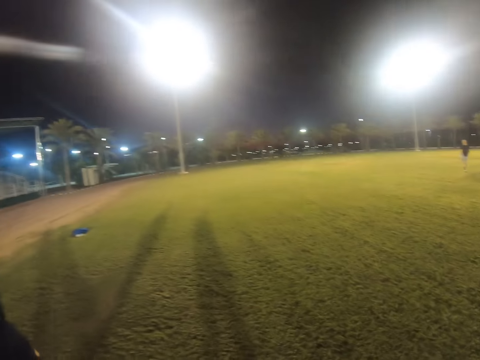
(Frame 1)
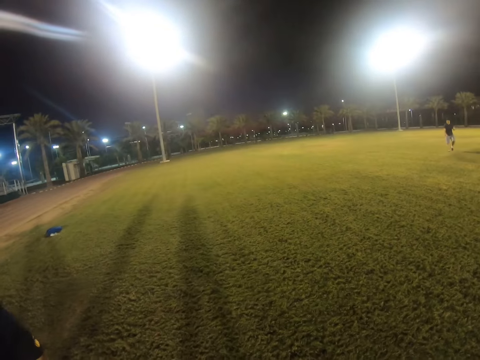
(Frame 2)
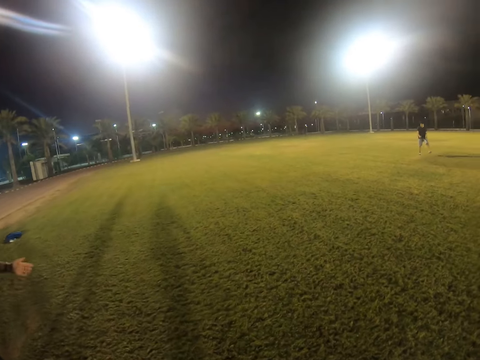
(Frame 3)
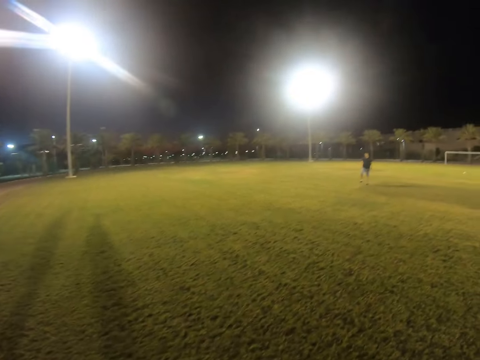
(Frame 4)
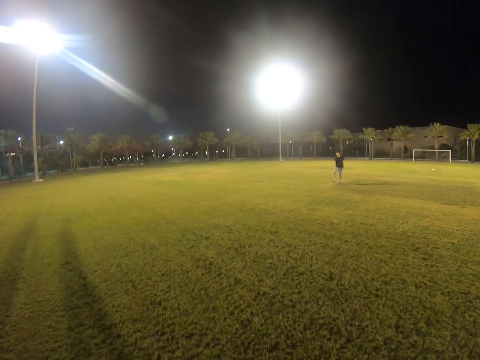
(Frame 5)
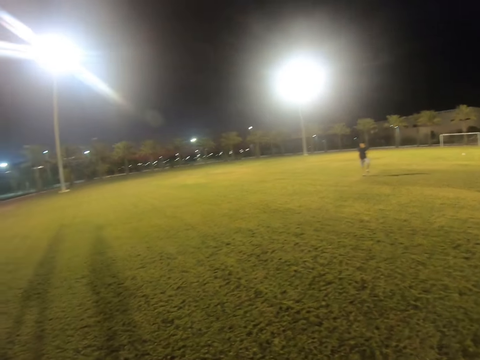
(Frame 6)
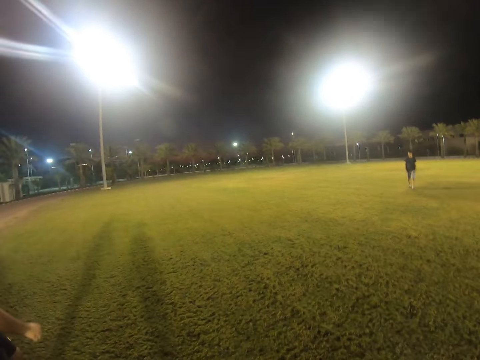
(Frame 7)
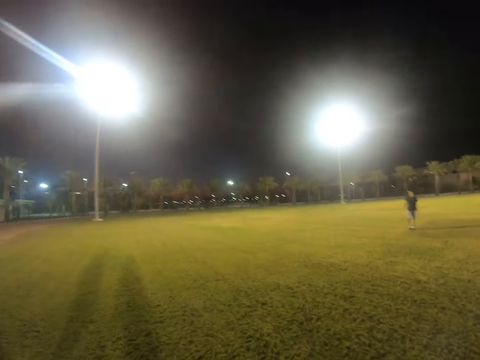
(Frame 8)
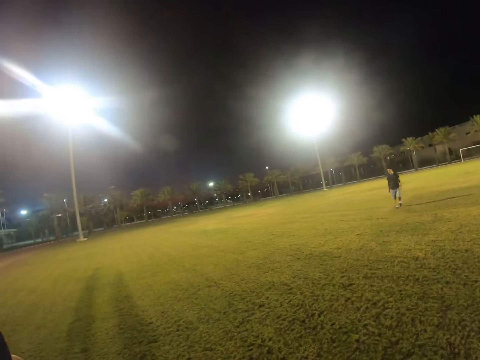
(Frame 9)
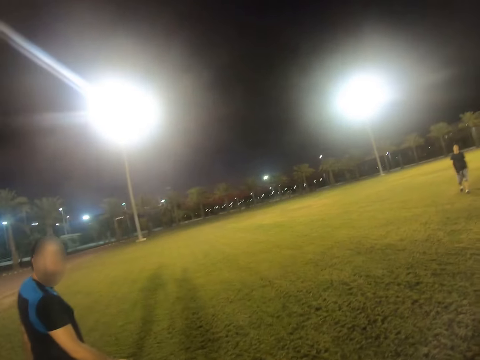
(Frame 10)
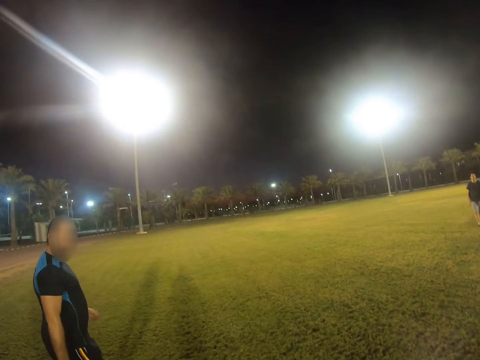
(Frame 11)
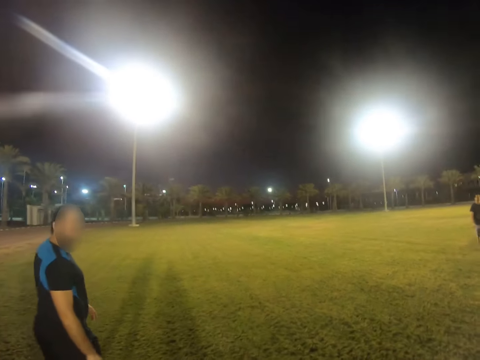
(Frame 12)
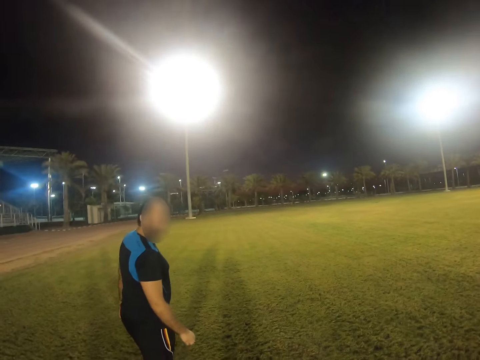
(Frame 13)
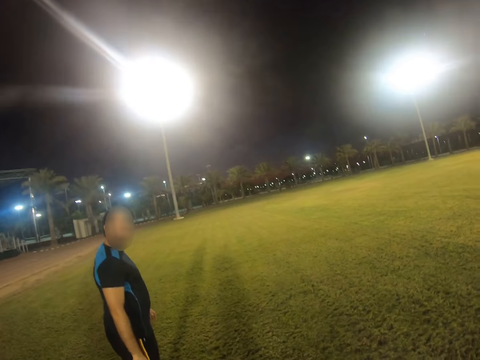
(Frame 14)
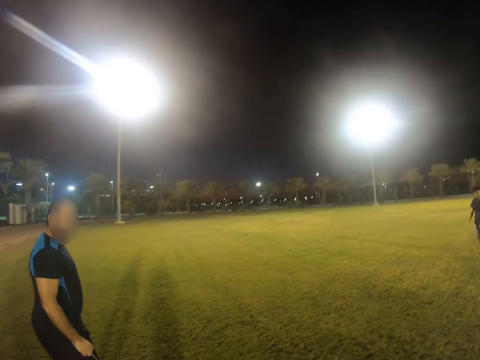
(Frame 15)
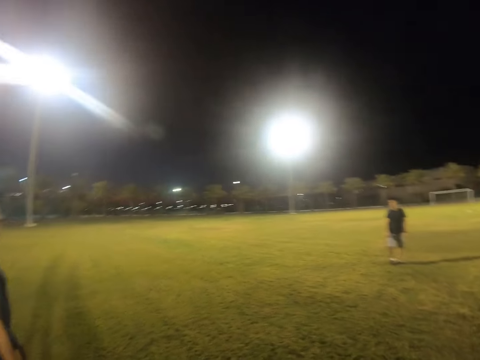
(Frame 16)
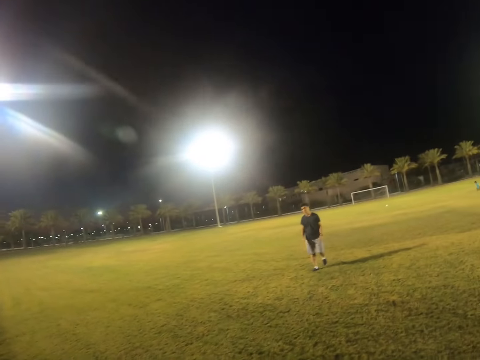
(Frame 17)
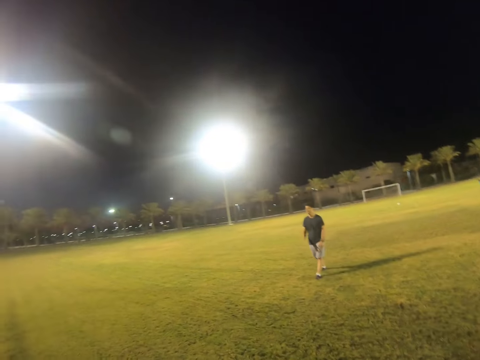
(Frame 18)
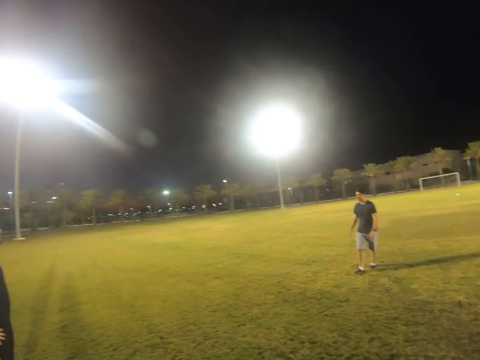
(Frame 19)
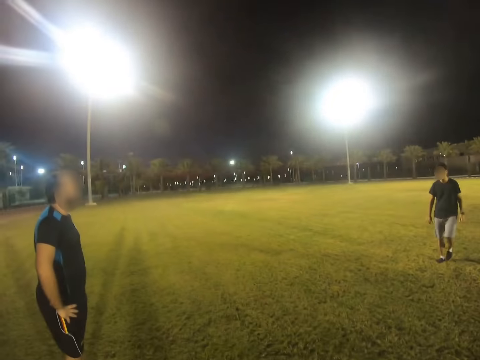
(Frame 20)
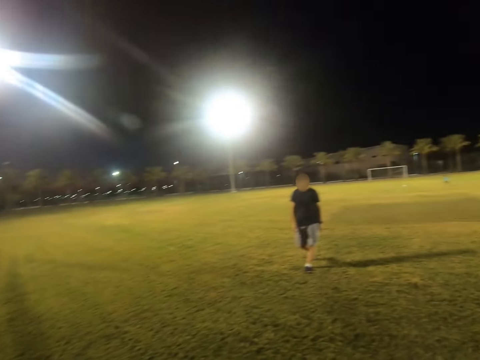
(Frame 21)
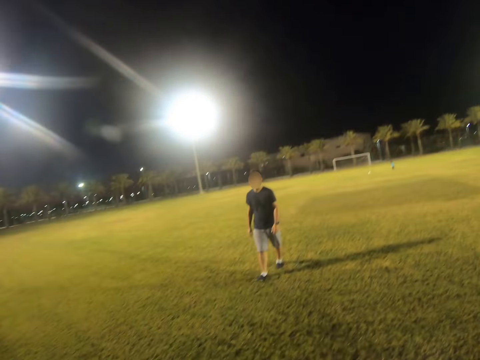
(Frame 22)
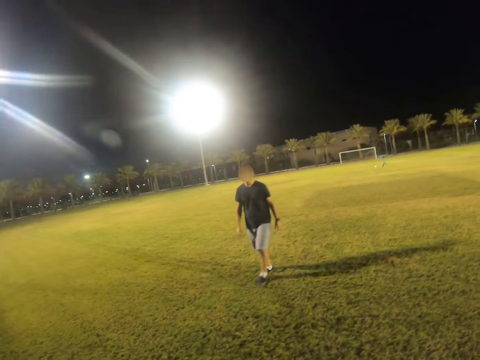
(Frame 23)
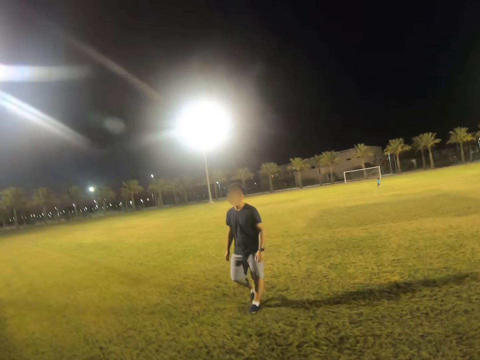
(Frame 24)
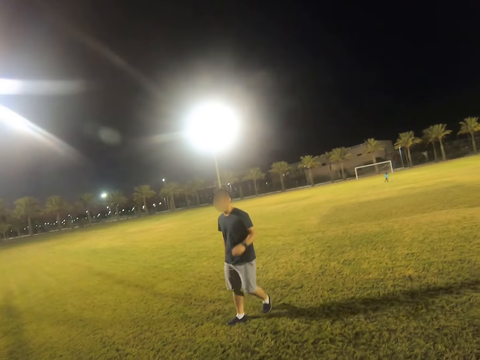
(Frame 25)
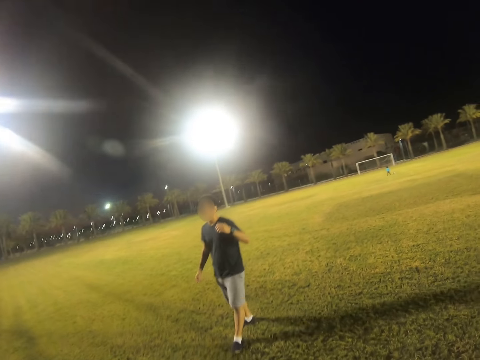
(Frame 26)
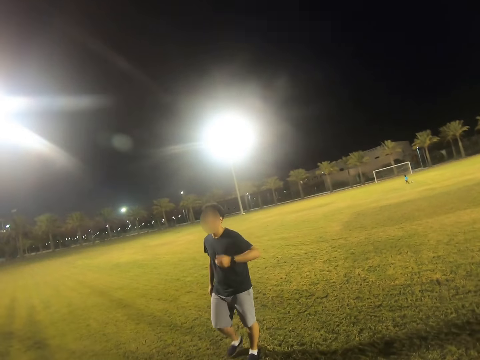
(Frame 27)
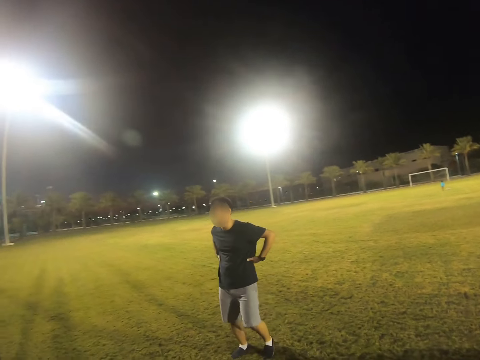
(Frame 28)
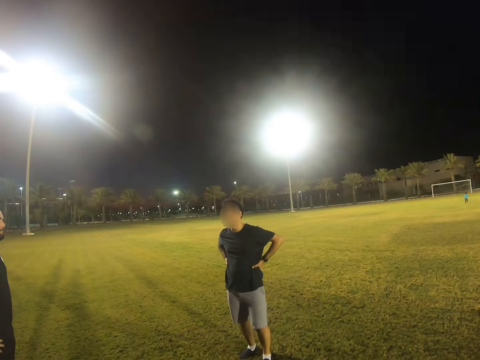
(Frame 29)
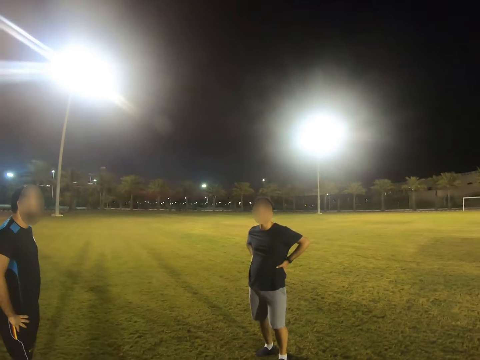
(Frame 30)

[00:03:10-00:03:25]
The camera wearer walks in the field. A man walks in the field.

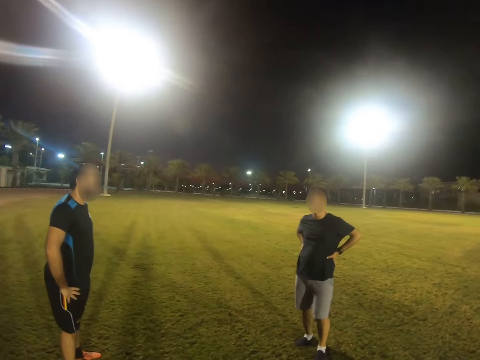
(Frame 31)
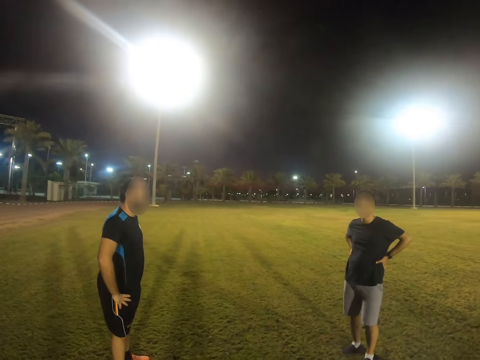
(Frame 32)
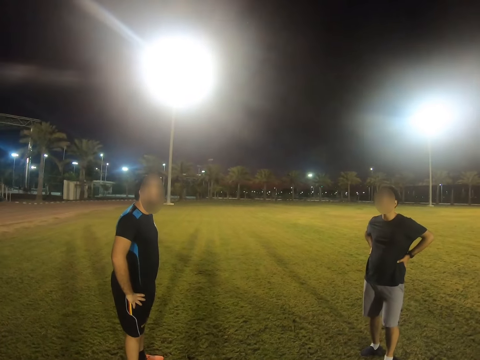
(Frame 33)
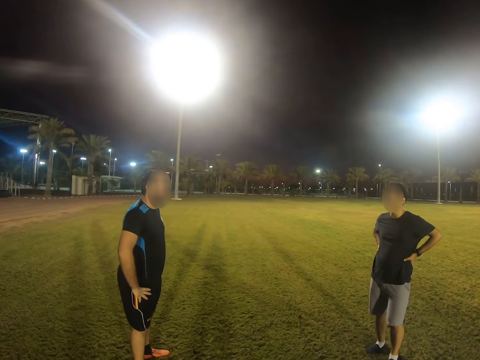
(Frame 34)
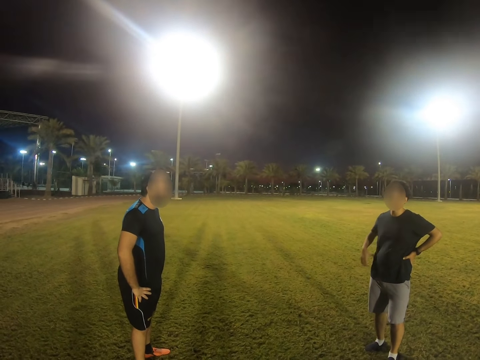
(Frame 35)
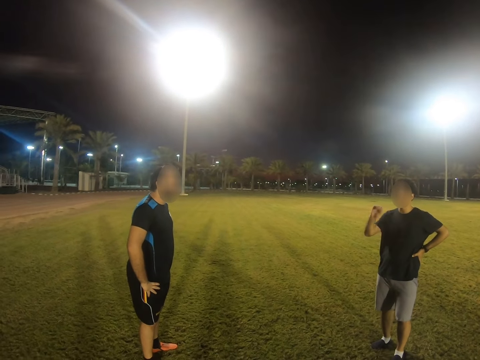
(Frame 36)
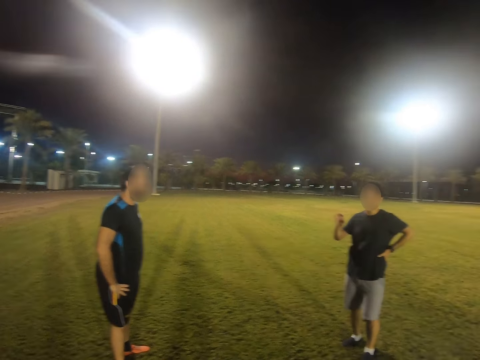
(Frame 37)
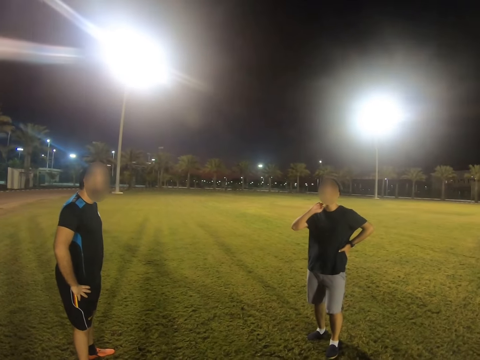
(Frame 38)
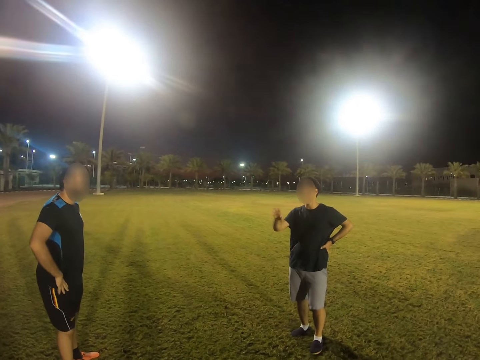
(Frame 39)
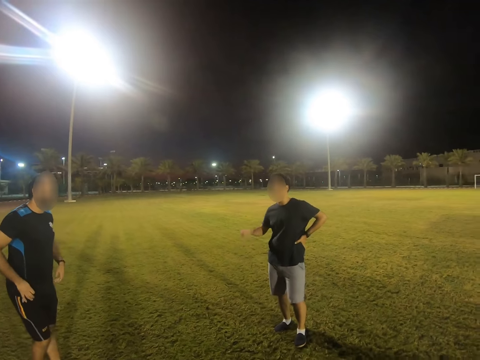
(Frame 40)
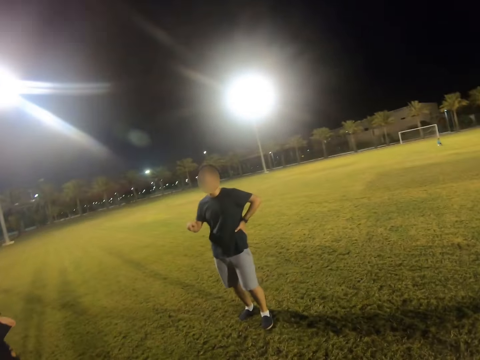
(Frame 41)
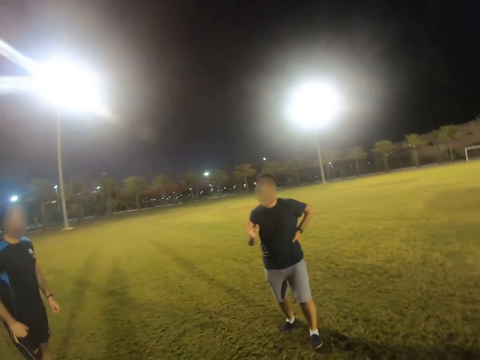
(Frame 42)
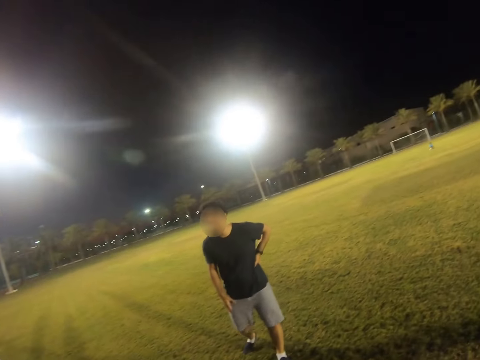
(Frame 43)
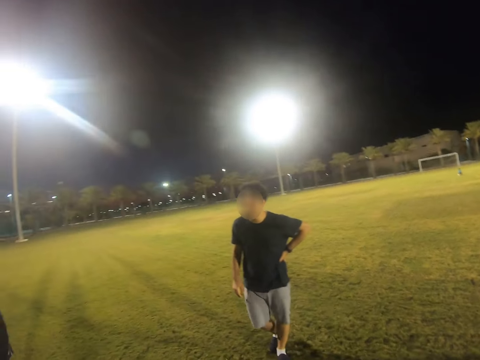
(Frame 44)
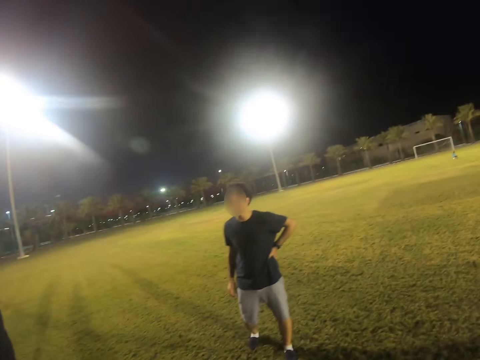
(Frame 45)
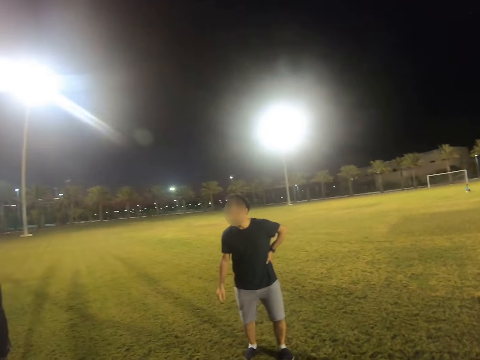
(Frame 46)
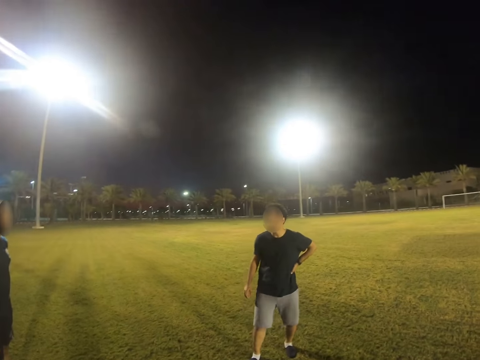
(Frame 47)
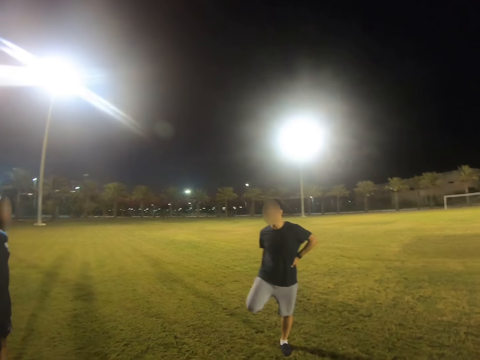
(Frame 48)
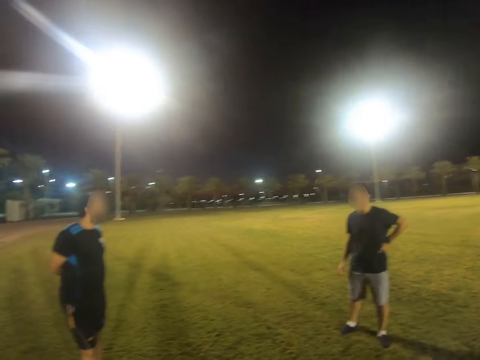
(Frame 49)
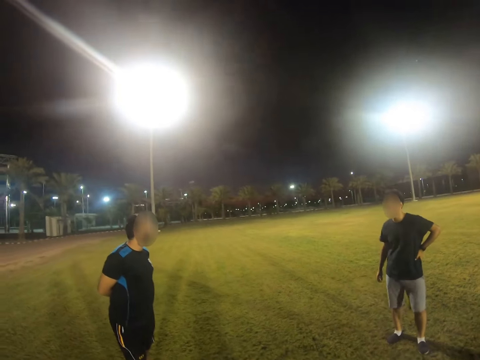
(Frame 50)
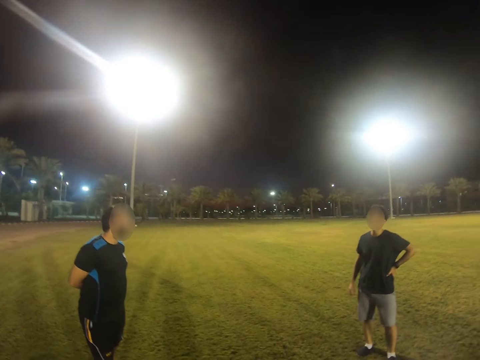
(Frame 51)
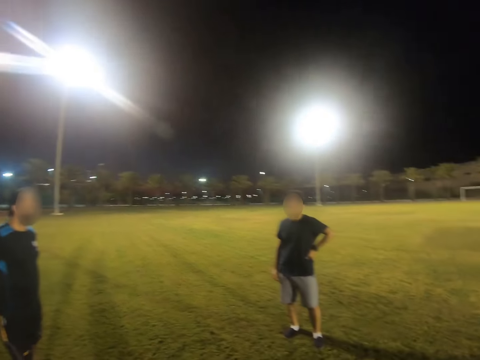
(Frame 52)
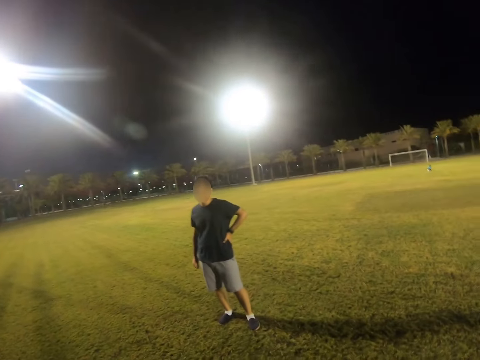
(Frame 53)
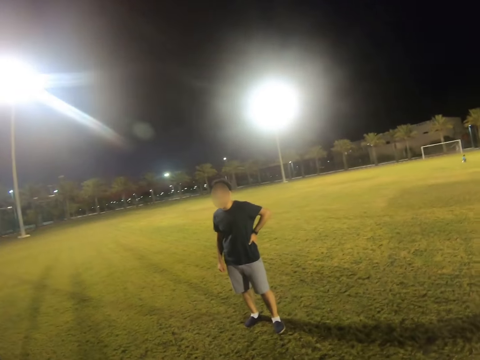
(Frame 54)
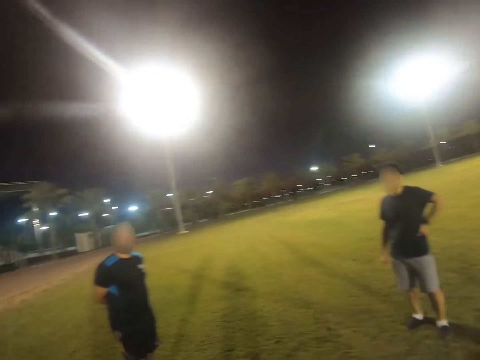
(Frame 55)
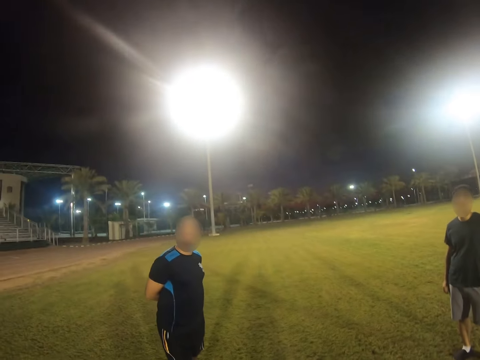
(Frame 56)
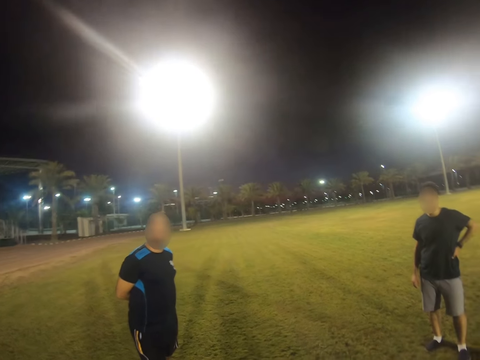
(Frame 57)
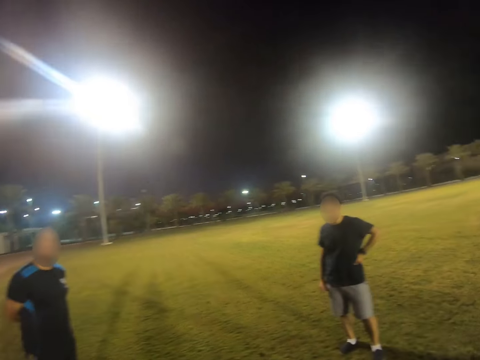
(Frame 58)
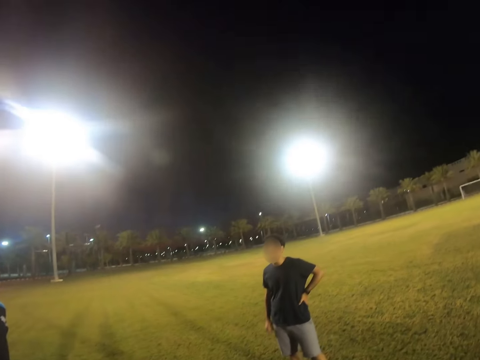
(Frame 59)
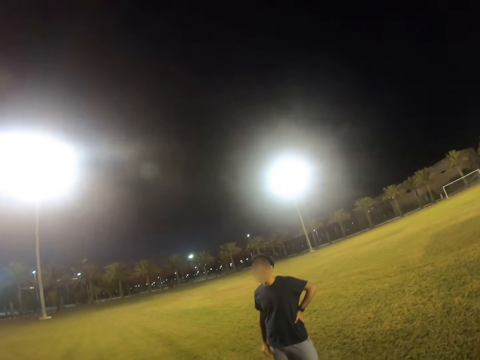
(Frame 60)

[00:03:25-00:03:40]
A man looks at another man.
